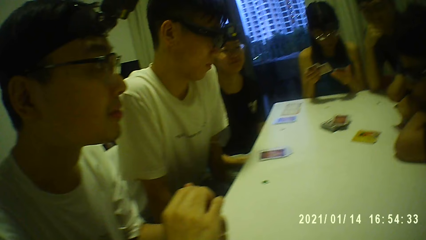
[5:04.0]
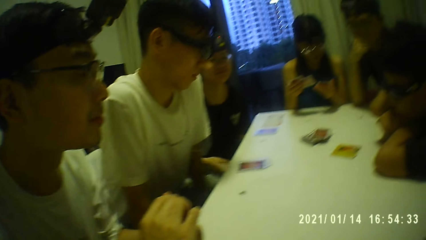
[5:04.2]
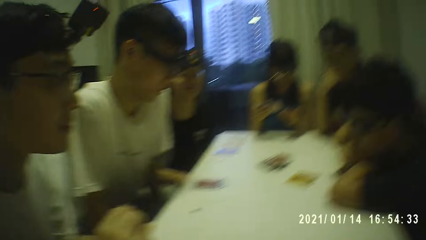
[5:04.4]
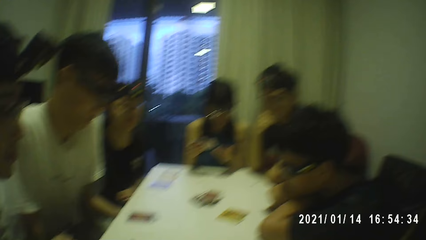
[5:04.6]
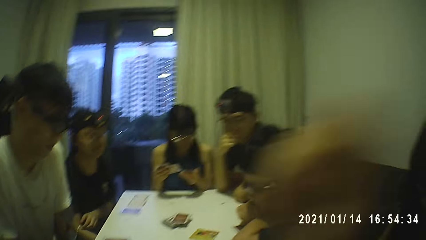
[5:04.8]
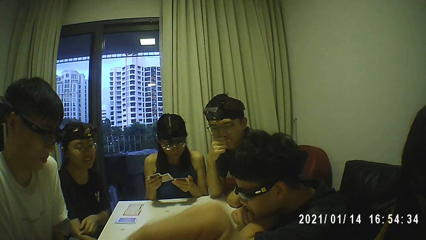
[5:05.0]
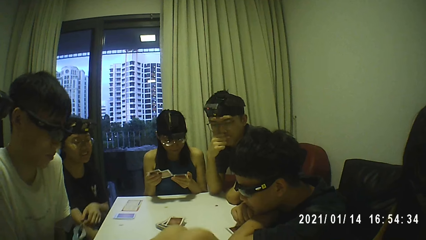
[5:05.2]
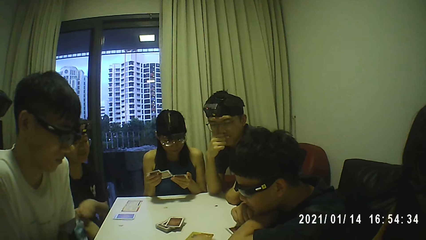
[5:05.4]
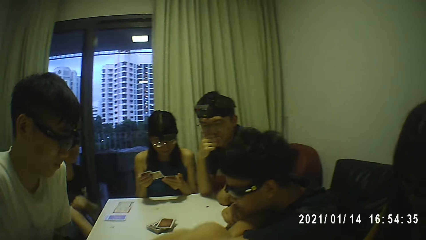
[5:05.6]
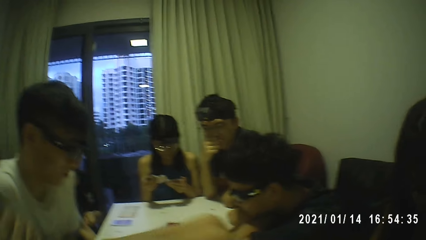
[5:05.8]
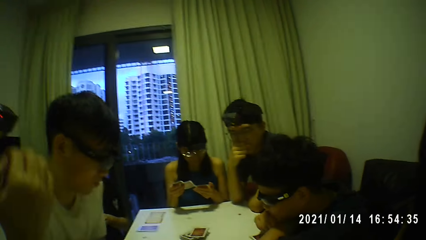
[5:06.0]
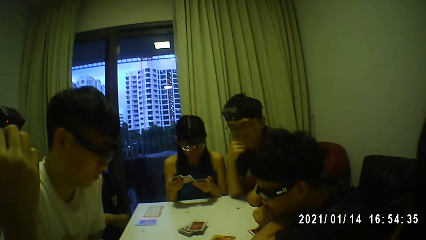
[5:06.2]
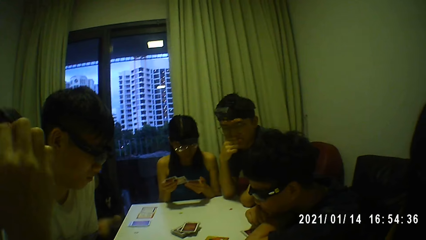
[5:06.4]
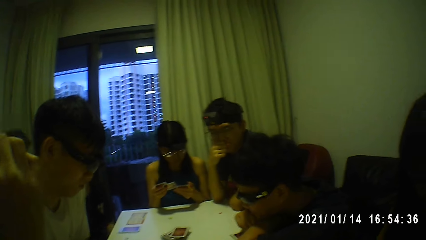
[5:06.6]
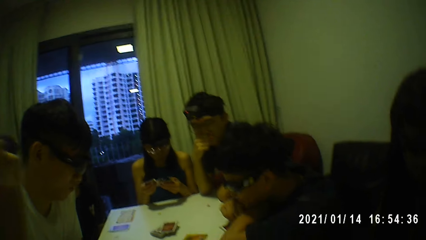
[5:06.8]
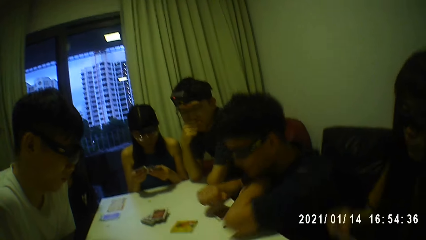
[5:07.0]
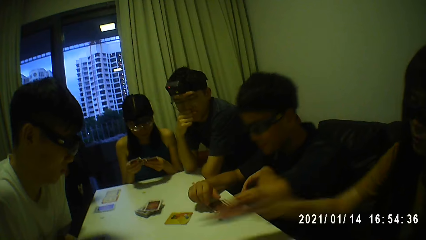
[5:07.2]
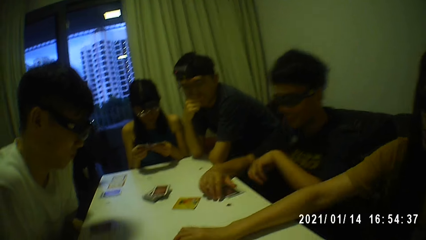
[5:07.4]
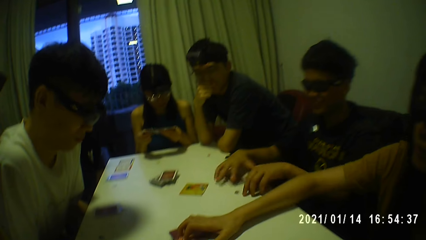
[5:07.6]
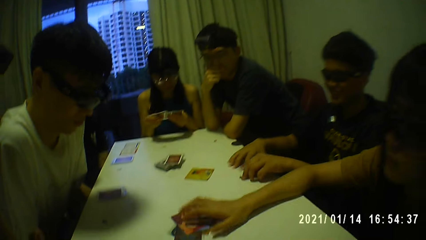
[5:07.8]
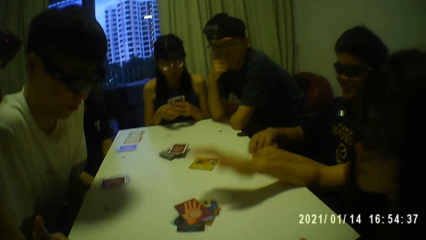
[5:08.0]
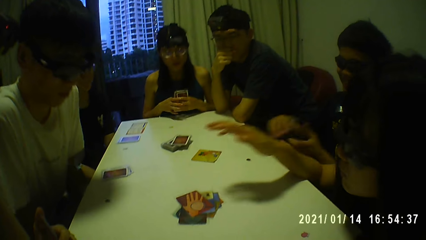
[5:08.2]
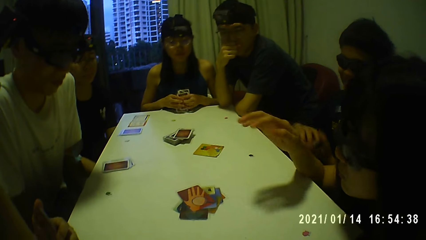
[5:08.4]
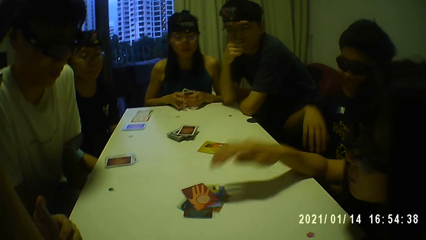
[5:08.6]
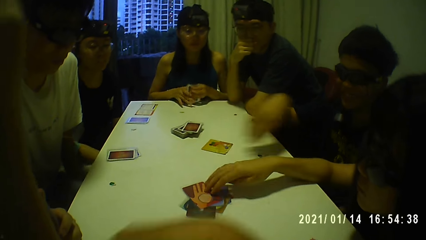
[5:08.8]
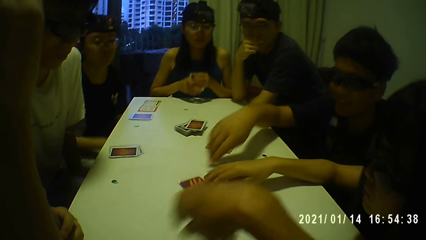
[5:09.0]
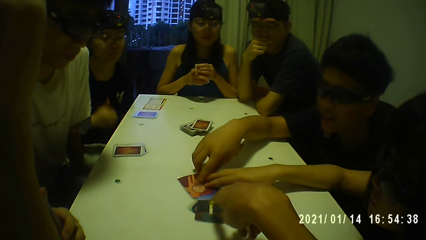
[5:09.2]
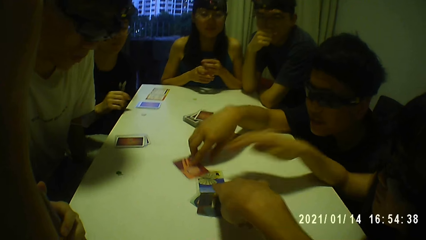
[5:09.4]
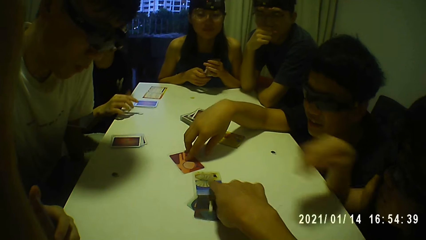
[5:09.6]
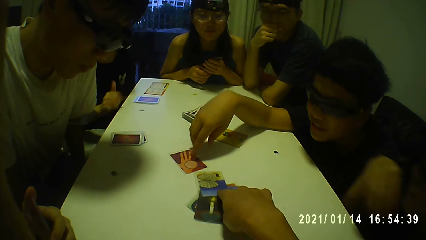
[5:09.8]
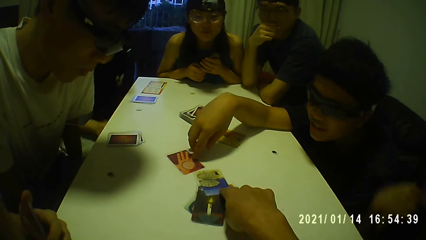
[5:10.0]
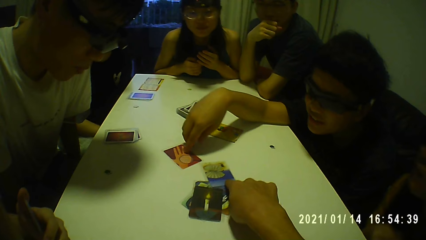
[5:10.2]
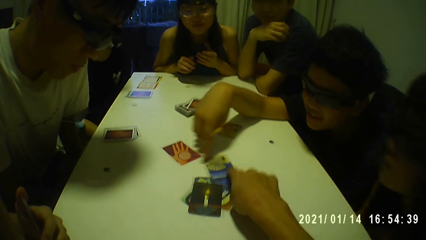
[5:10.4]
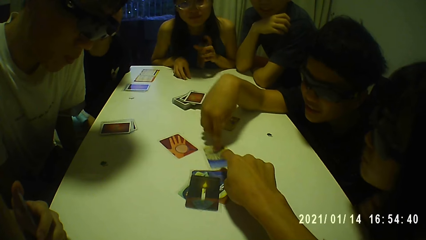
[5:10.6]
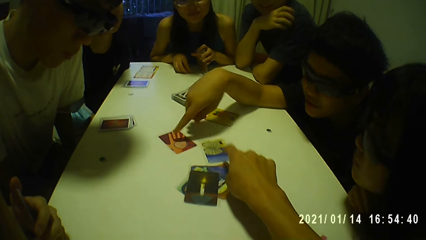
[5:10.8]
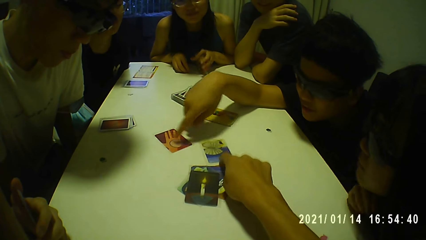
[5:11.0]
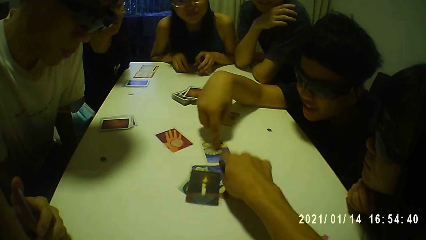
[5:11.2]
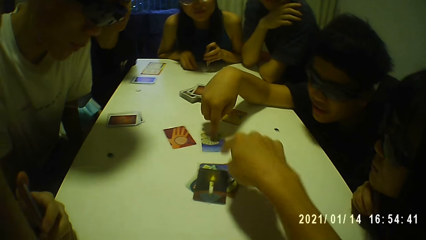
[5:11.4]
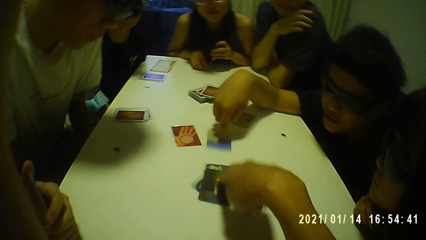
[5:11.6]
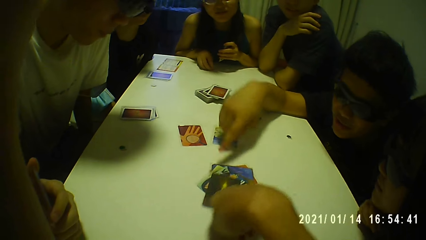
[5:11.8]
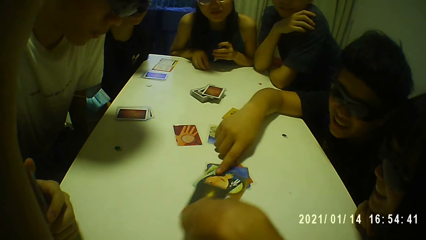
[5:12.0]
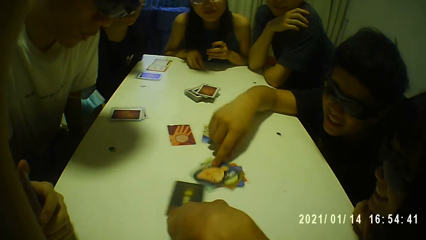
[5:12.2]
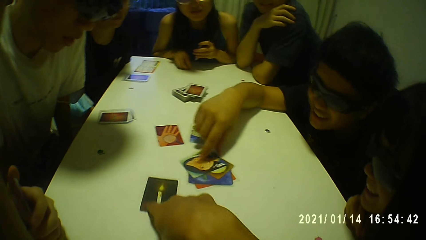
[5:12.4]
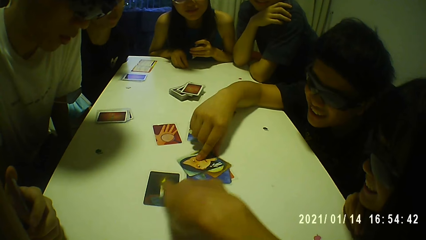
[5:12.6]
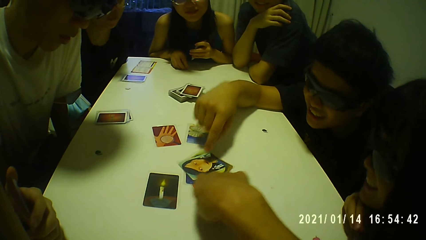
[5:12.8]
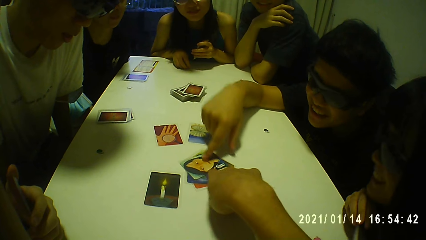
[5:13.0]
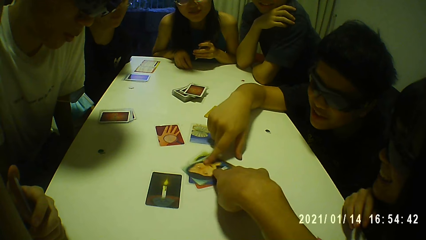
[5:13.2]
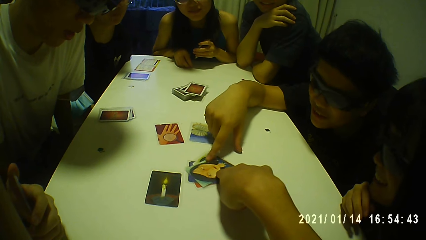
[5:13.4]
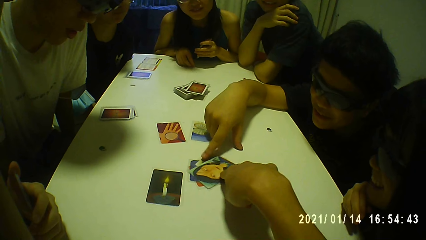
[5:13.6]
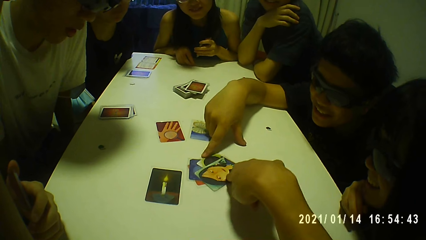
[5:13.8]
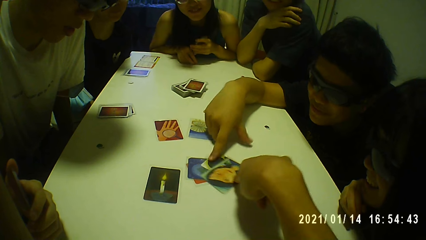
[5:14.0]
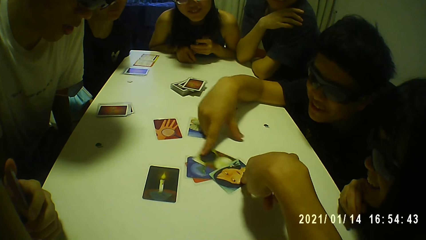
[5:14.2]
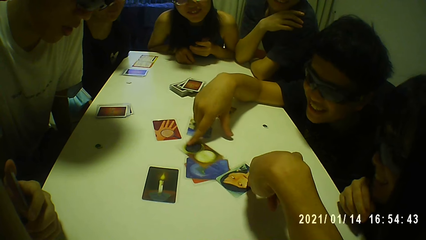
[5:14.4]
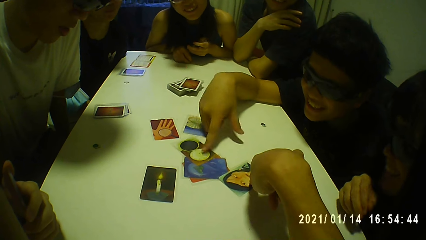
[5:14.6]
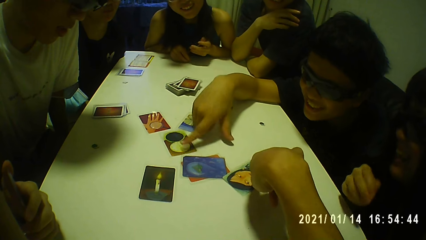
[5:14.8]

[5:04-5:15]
The first person takes the card on the table. The camera wearer adjusts cards on the table with his left hand.

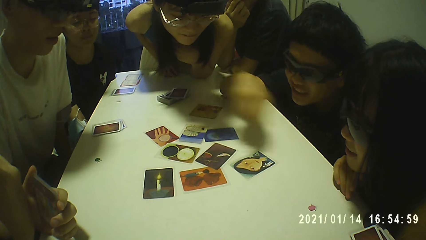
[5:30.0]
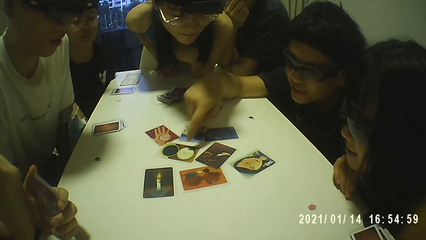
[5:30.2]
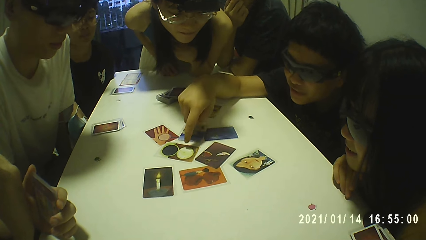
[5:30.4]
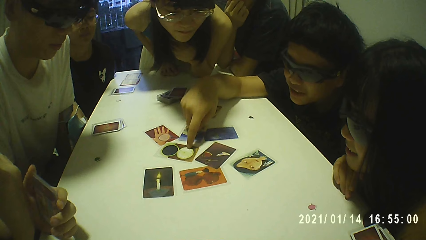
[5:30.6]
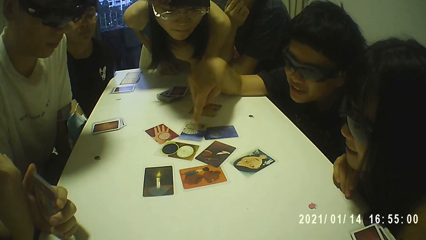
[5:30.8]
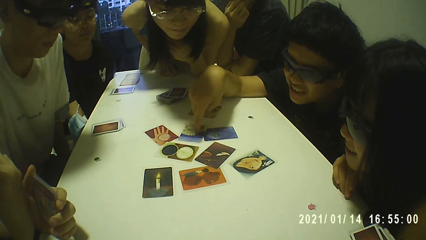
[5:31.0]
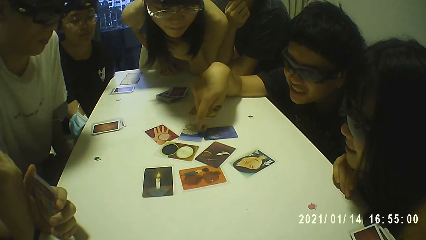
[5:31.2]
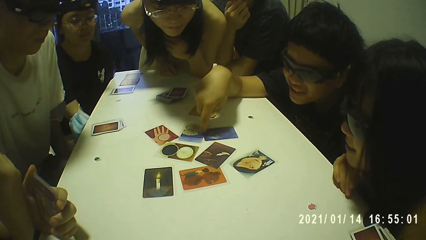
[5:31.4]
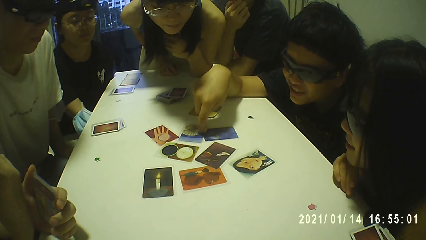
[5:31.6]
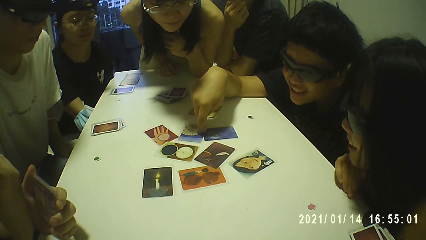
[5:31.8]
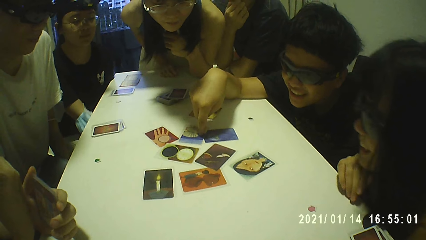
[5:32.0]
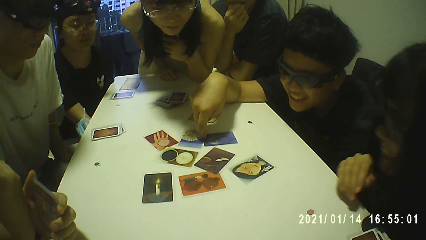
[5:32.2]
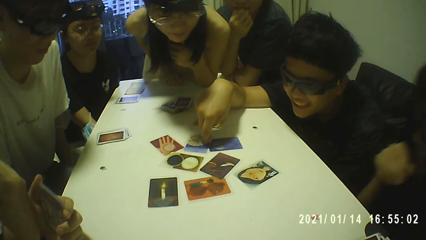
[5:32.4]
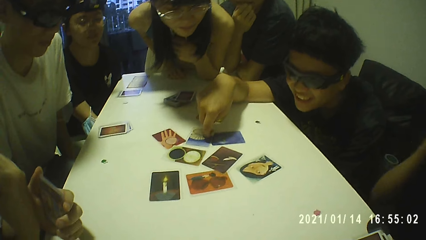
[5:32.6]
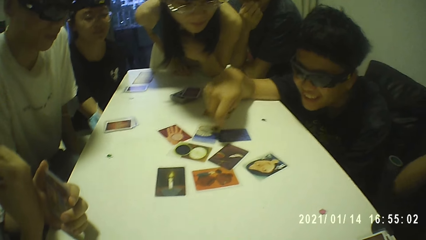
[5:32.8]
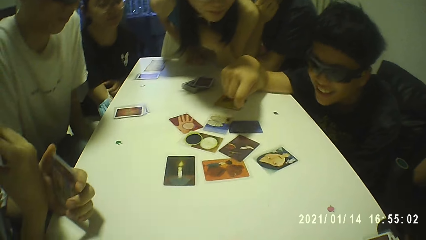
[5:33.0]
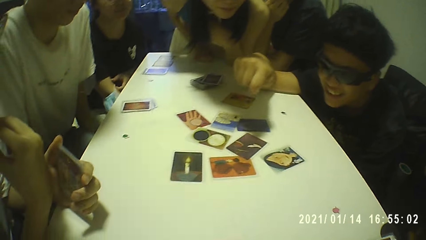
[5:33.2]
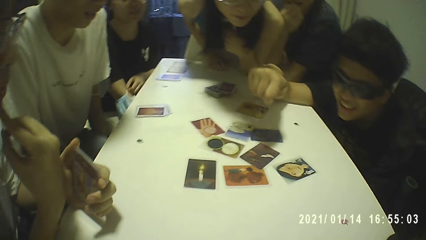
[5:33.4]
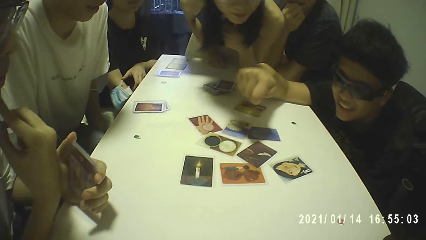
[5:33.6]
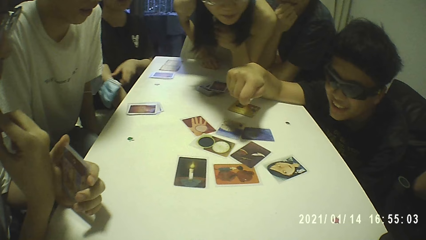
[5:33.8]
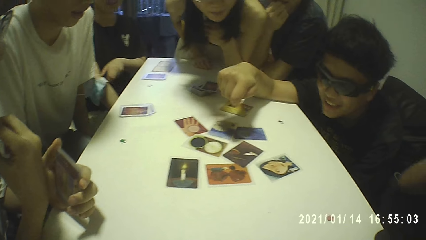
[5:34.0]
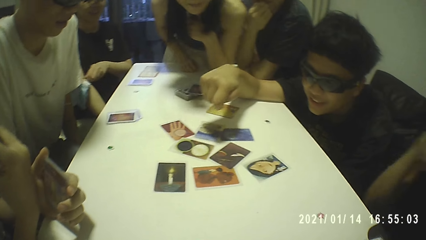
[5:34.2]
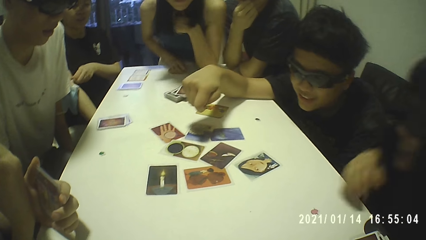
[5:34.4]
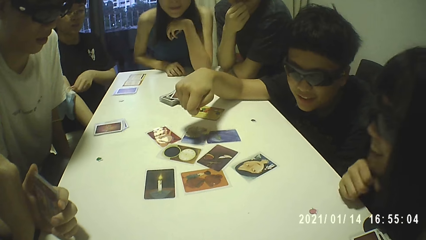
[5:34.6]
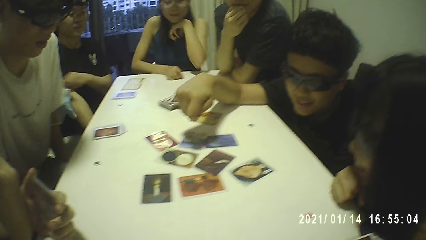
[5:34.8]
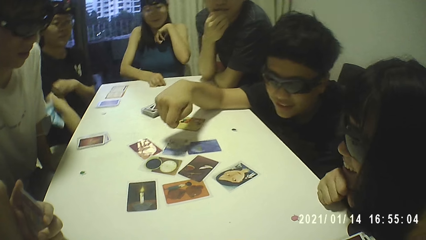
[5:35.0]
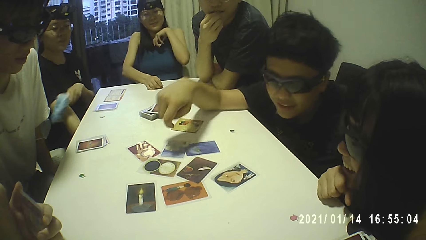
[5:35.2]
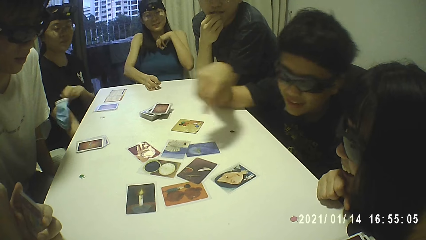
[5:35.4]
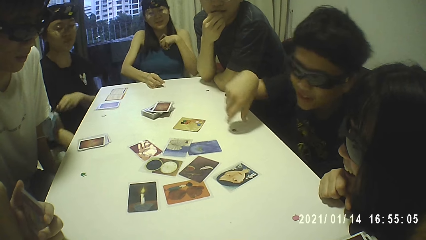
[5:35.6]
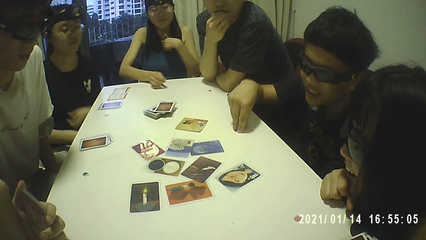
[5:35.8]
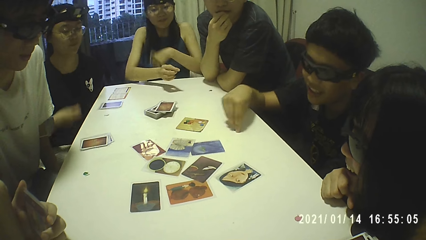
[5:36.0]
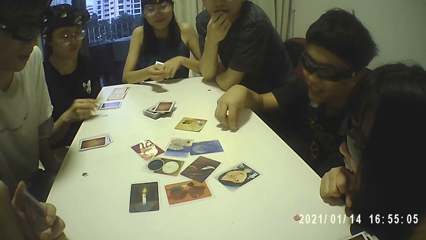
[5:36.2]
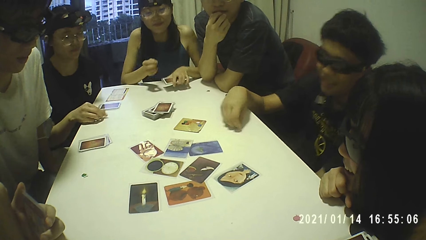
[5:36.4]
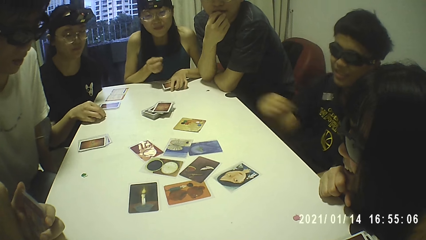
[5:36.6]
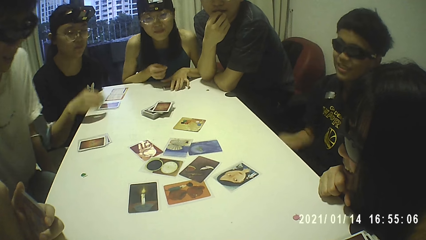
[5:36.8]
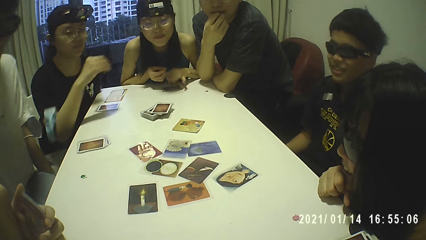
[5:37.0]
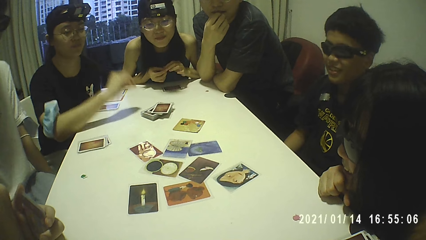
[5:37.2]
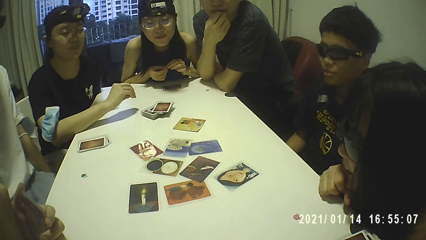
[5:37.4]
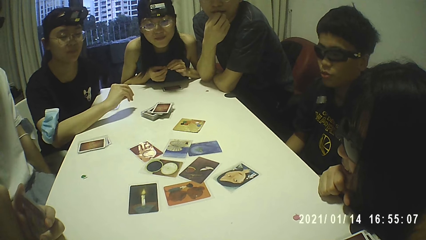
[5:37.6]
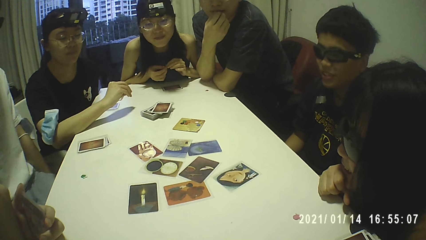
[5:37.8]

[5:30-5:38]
The first person points at the card on the table.
